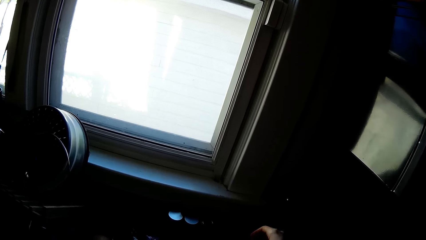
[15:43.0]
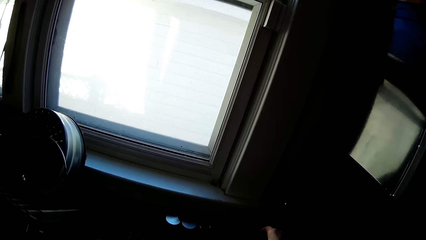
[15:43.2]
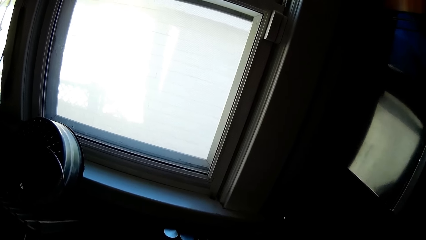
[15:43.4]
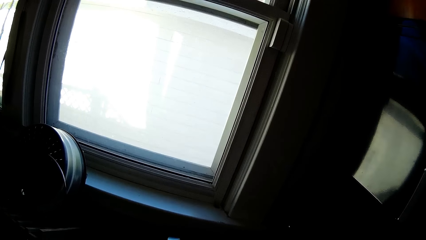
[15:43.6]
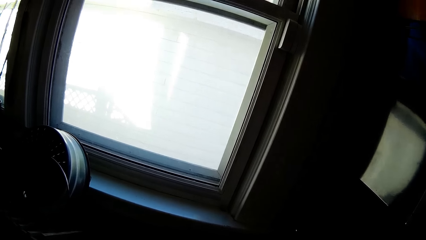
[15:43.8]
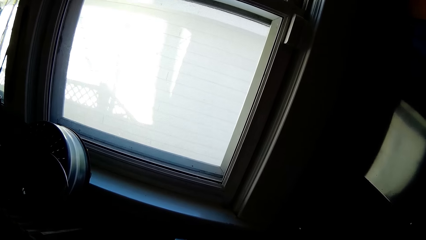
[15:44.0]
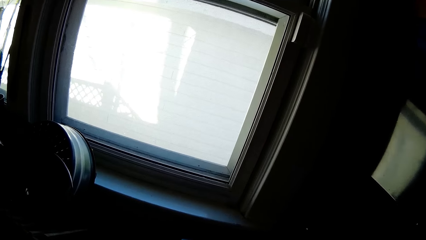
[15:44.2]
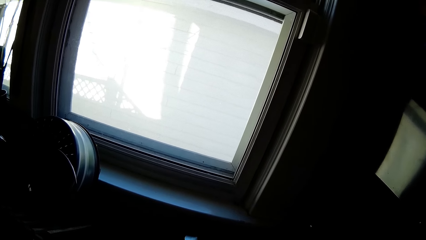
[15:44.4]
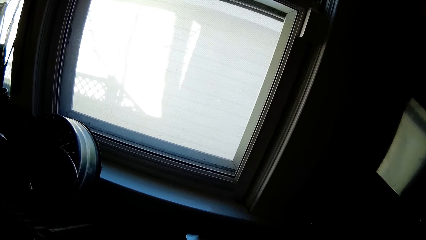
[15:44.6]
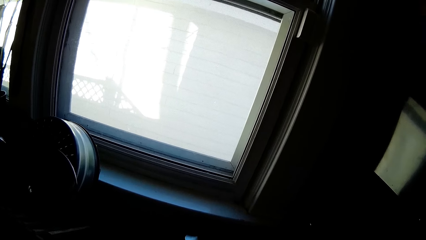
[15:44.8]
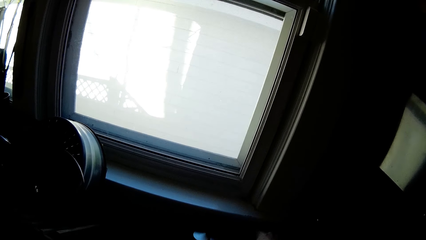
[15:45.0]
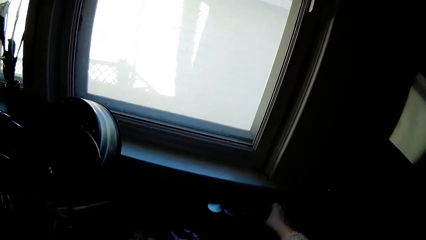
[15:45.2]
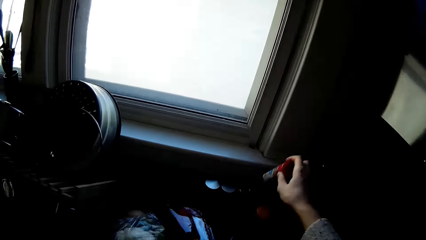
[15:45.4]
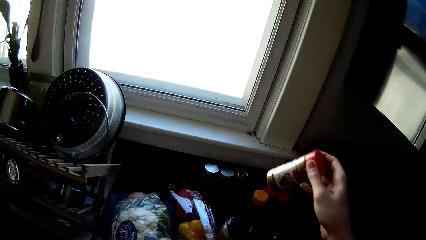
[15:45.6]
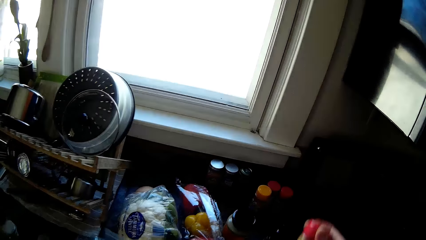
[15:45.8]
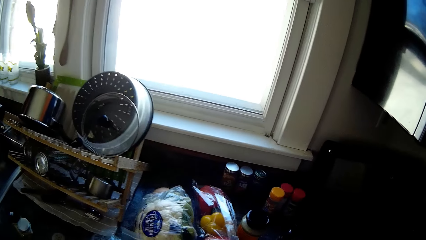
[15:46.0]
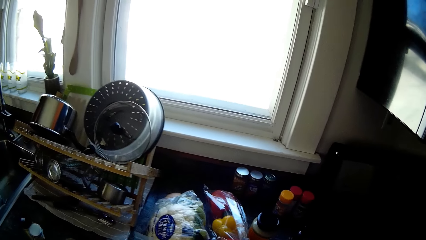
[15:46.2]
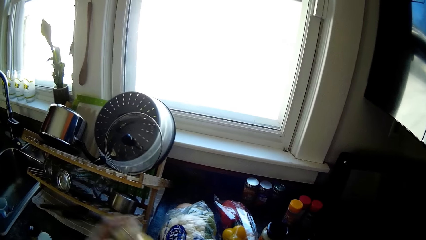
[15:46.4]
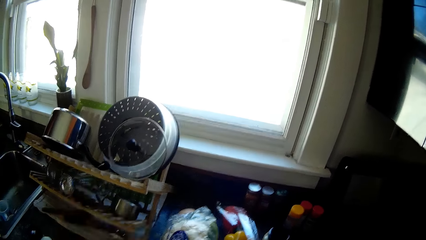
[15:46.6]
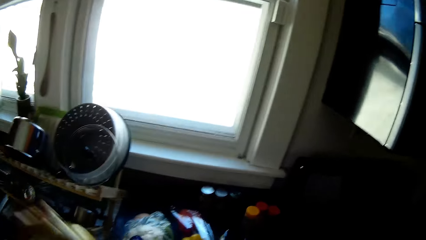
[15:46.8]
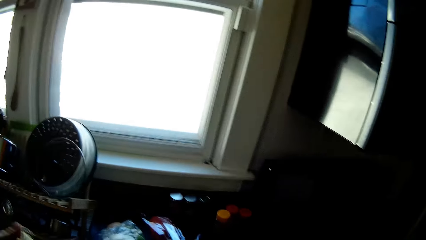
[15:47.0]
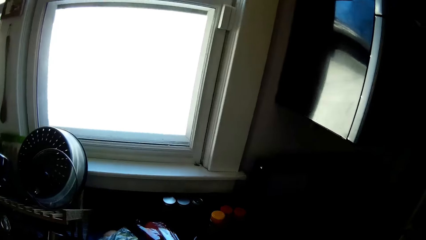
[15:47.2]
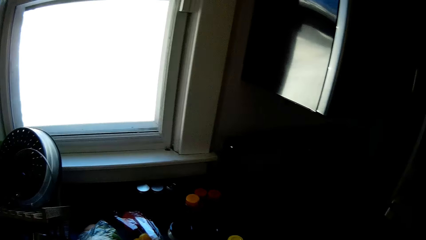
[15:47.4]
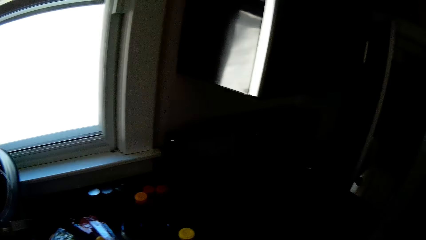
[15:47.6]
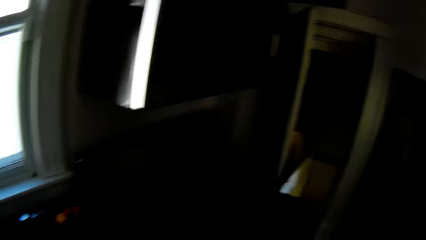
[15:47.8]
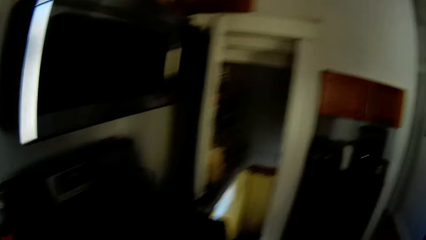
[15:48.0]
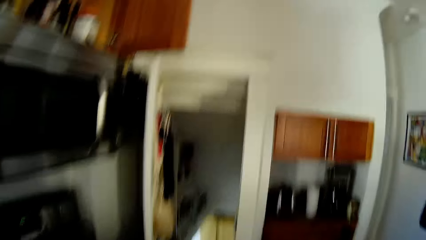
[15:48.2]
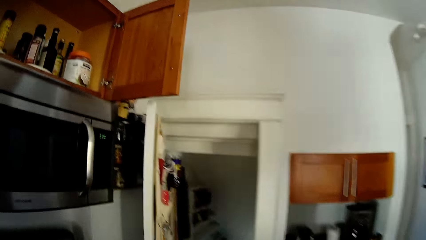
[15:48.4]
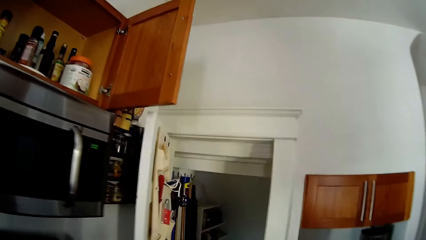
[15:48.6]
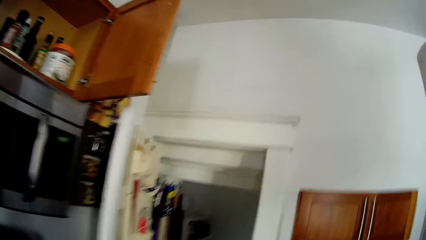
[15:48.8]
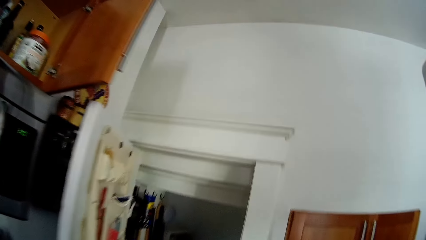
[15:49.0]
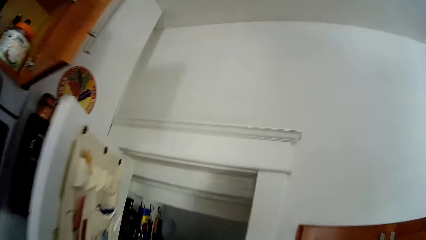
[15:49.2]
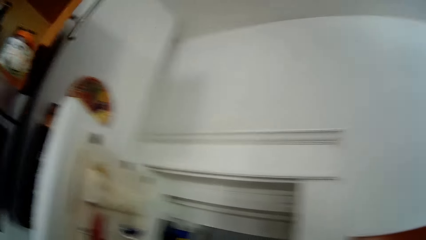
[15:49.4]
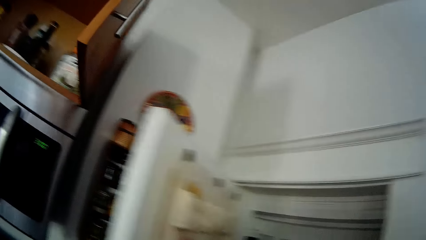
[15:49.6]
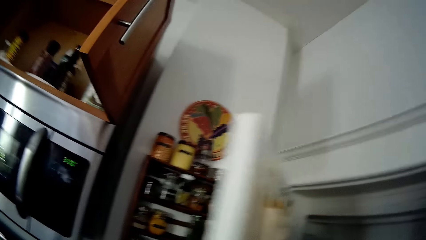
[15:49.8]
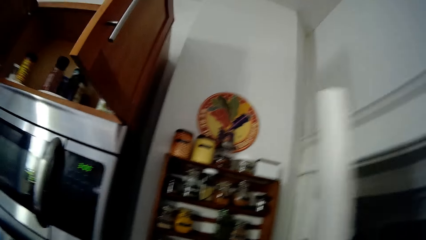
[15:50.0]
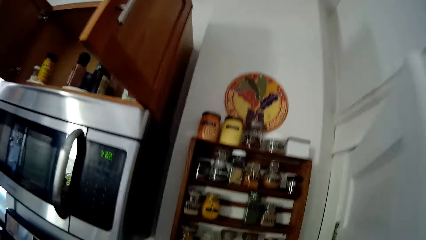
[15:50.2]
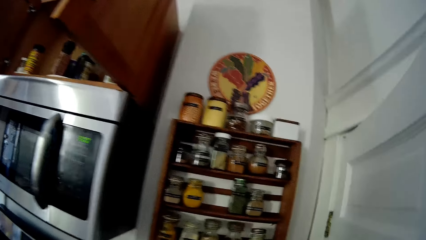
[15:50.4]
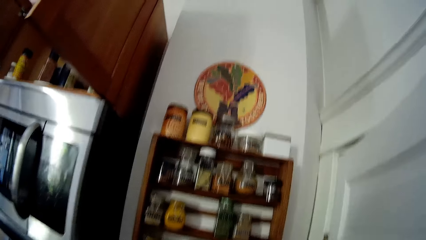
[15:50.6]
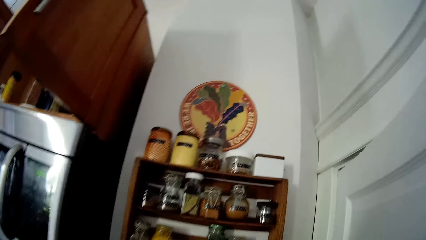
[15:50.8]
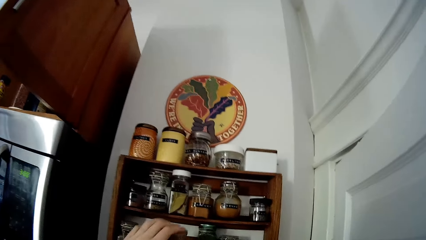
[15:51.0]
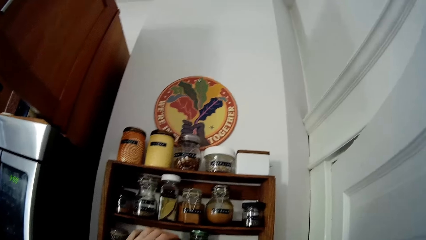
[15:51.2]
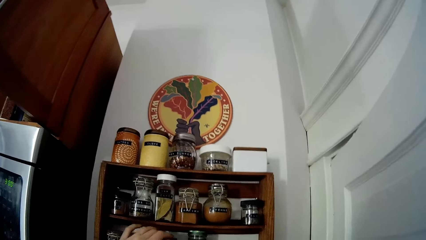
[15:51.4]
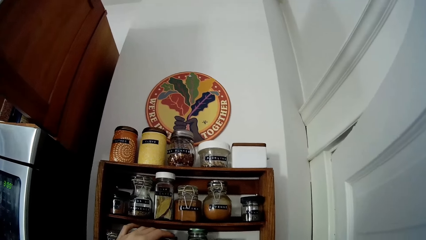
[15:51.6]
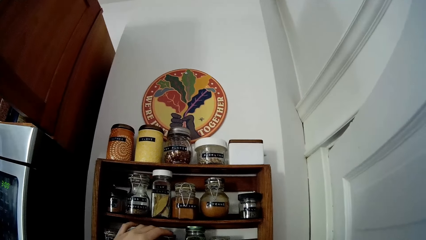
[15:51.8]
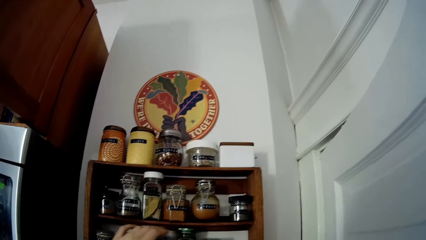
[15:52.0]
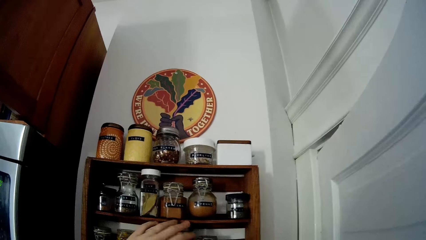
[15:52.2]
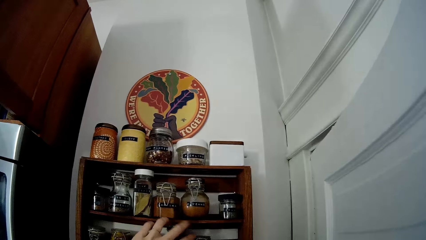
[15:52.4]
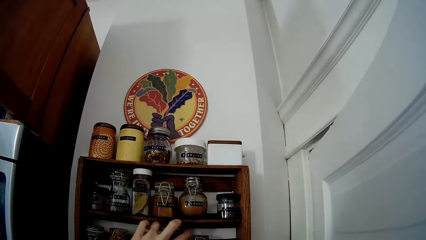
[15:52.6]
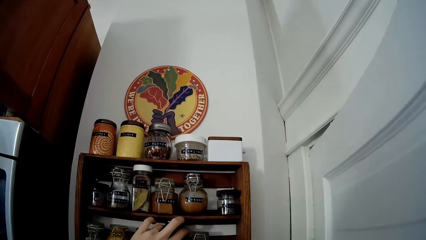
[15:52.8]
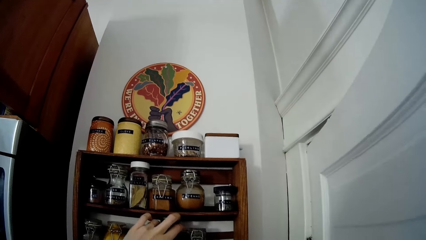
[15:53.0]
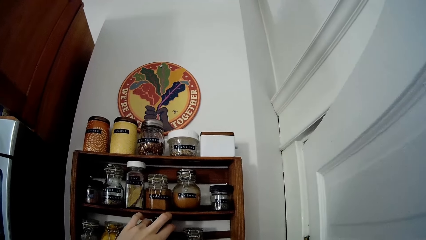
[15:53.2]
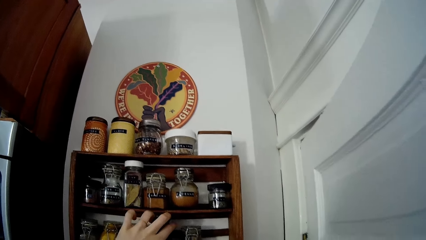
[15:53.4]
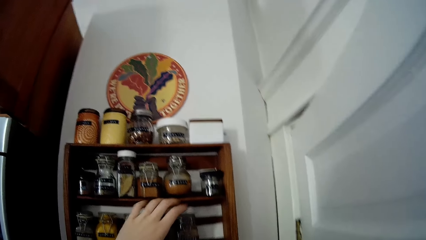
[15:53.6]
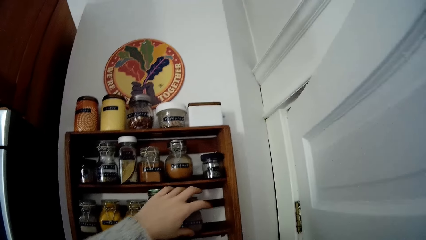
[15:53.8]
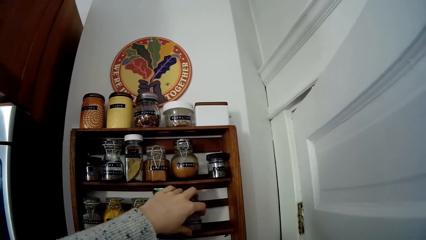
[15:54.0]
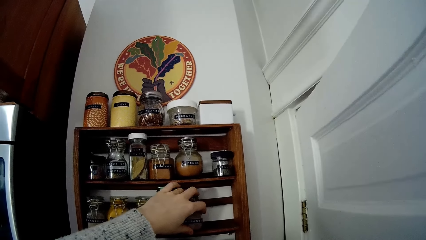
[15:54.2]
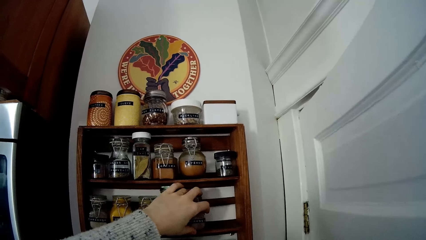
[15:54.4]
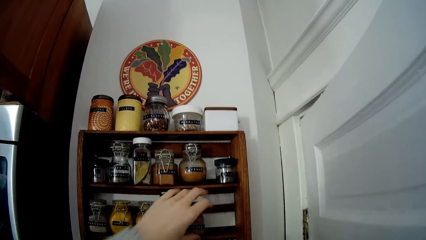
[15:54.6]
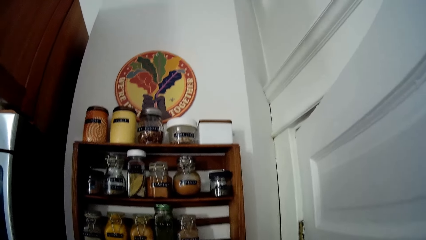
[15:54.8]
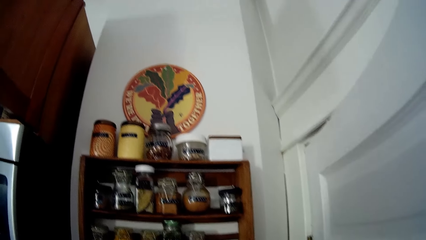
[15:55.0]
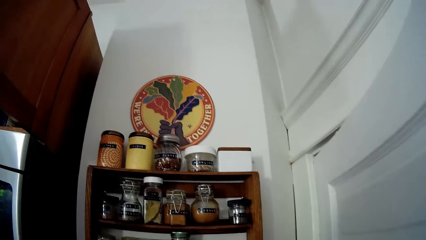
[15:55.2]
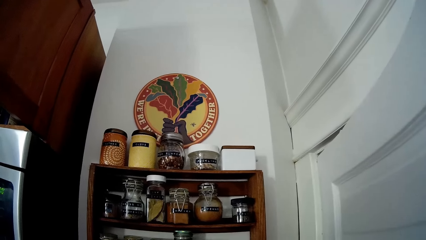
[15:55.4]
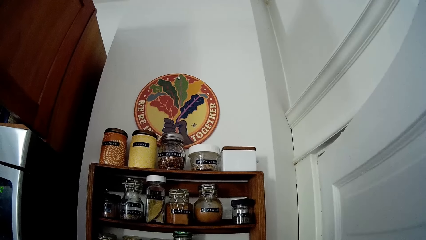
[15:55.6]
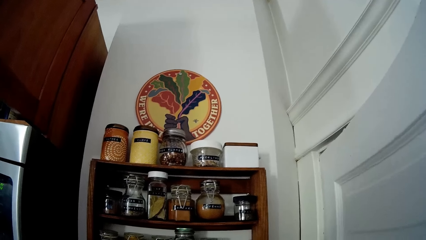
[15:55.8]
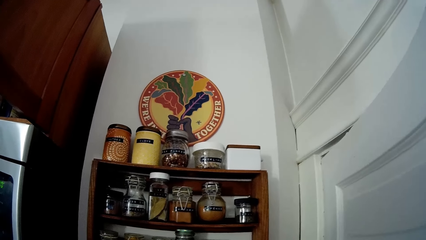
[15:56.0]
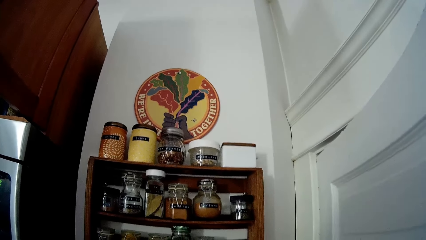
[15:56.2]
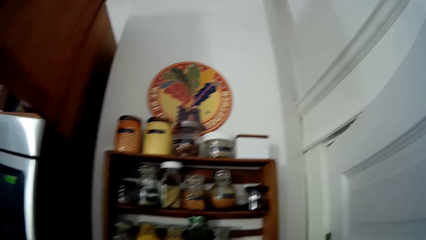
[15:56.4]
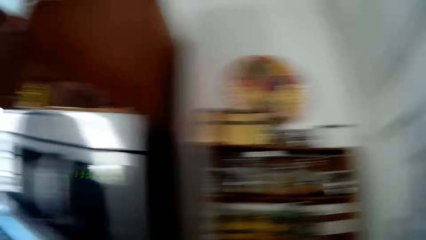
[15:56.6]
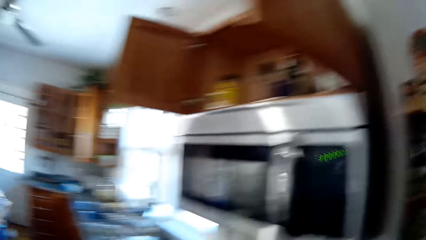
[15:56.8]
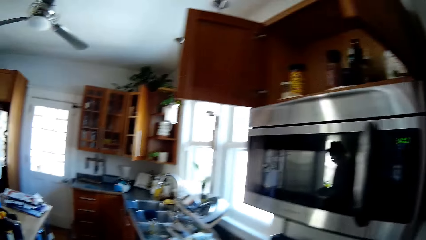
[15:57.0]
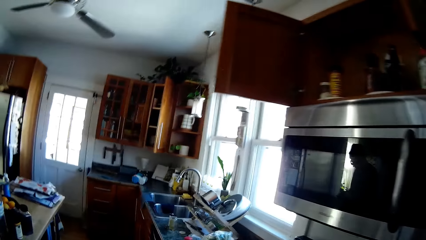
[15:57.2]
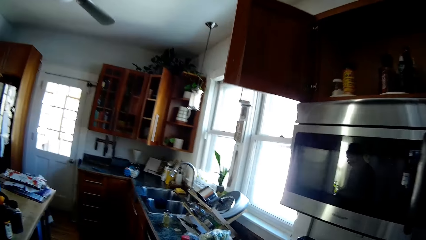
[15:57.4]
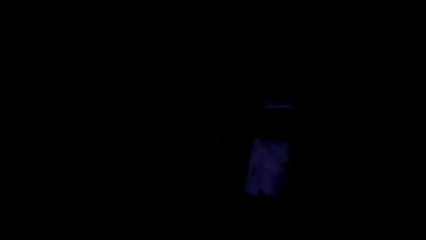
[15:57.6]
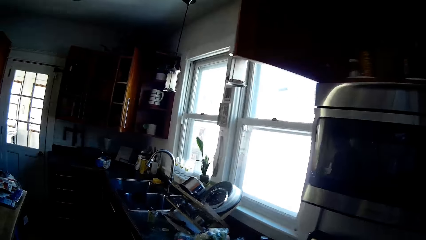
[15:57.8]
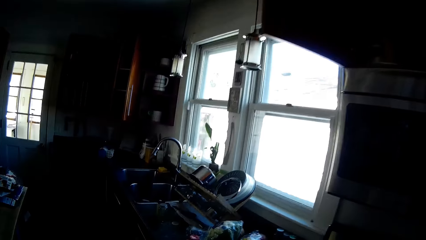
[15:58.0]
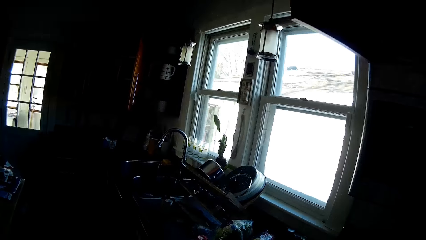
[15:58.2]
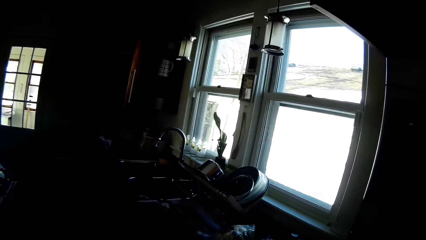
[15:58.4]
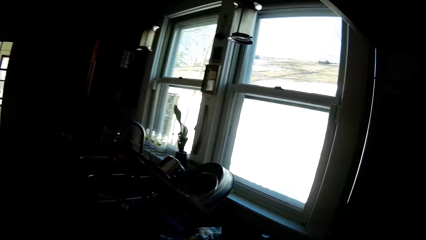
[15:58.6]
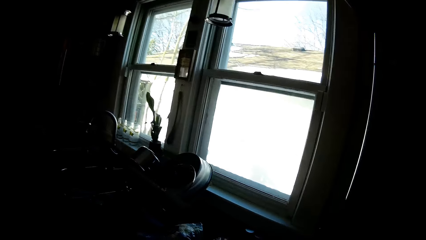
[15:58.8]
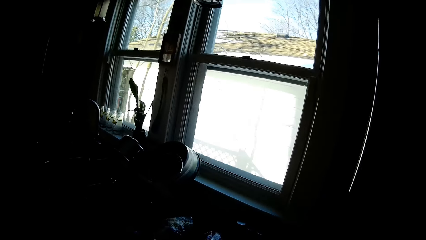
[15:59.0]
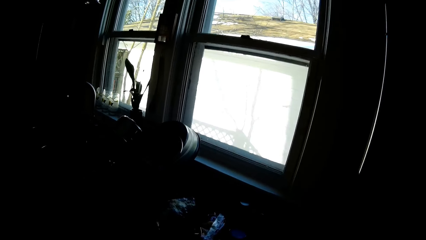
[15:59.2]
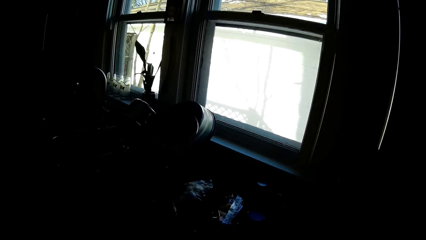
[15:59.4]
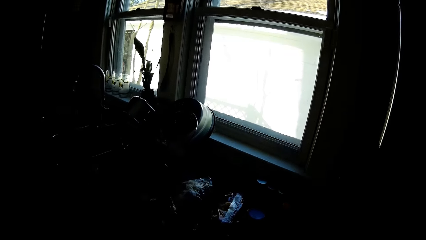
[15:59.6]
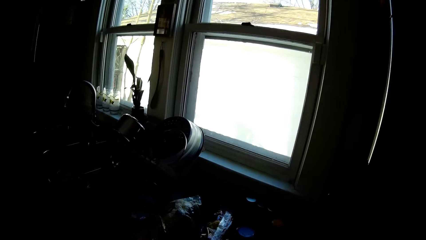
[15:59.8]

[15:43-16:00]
The camera wearer picks a bottle from the countertop with her right hand. She shakes the bottle in her left hand. She interacts with the man. She closes a door with her right hand. She adjusts a bottle on a shelf with her left hand. She adjusts the bottle on the shelf with her left hand again. She pushes containers. She adjusts the bottle on the shelf with her left hand again.
